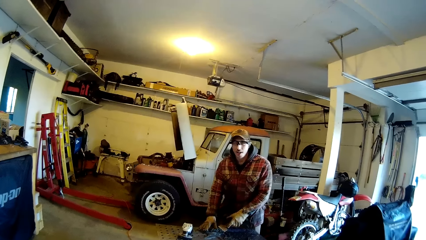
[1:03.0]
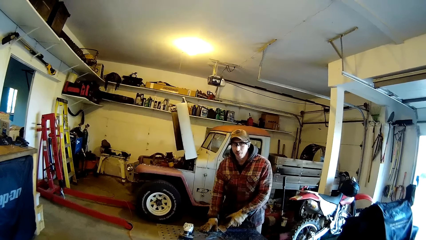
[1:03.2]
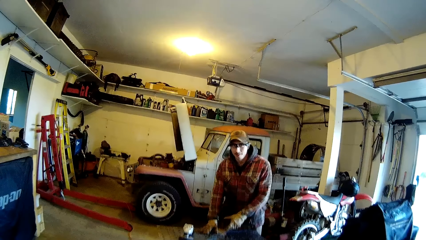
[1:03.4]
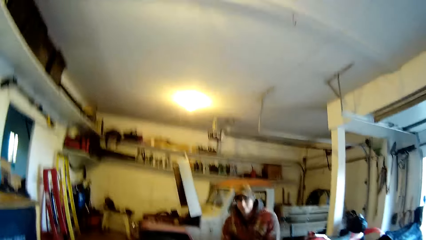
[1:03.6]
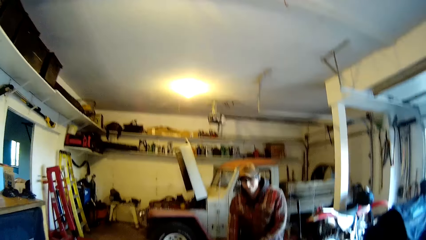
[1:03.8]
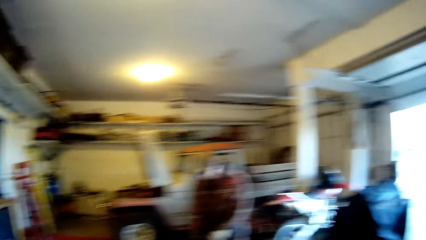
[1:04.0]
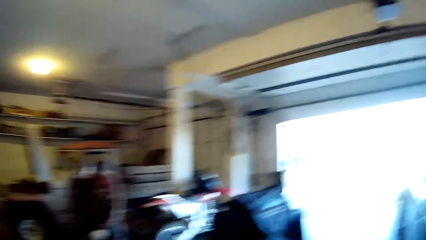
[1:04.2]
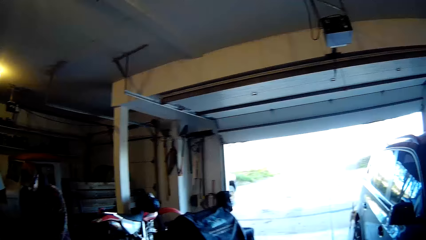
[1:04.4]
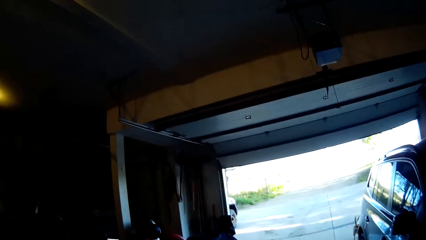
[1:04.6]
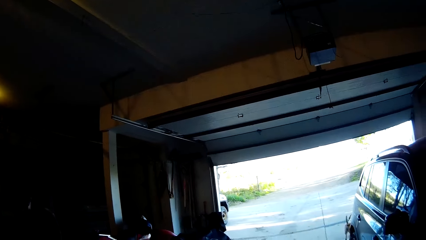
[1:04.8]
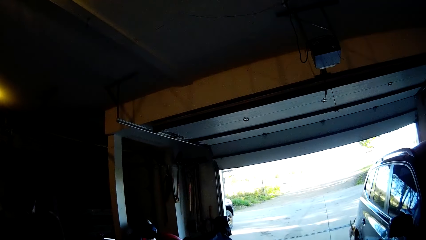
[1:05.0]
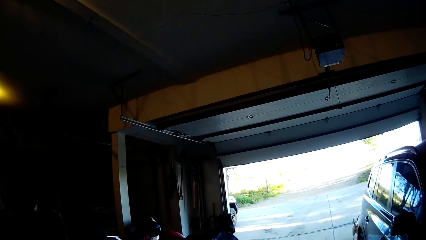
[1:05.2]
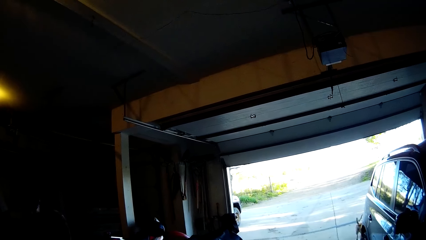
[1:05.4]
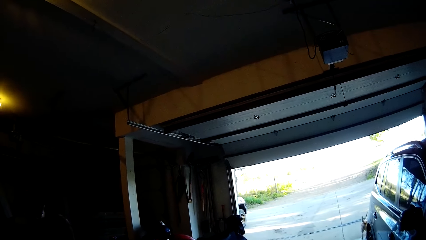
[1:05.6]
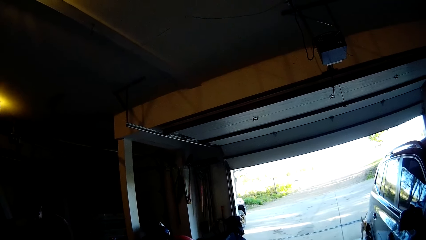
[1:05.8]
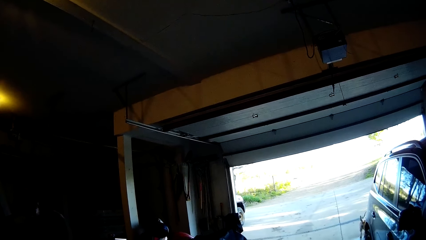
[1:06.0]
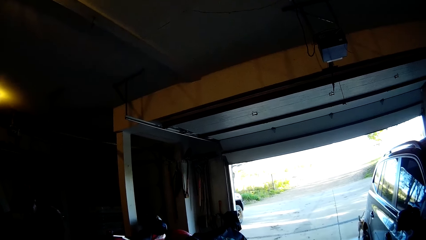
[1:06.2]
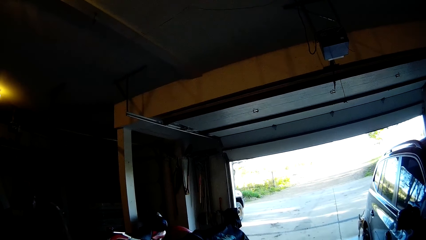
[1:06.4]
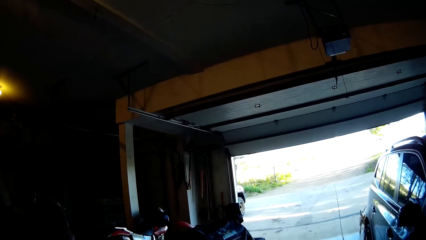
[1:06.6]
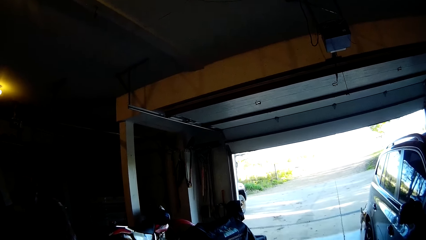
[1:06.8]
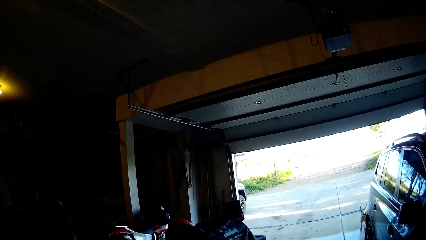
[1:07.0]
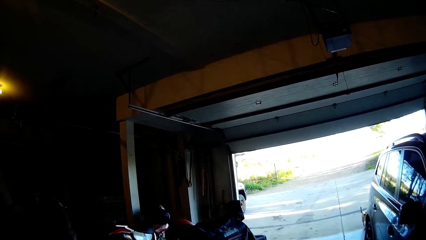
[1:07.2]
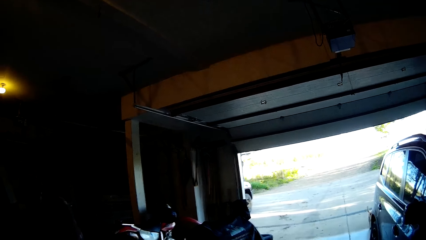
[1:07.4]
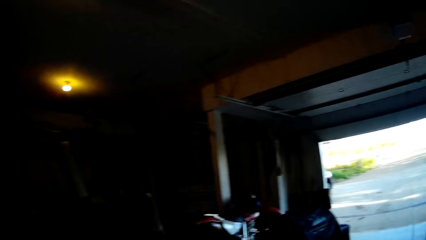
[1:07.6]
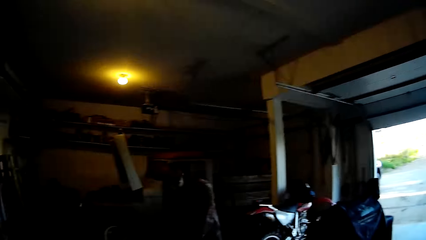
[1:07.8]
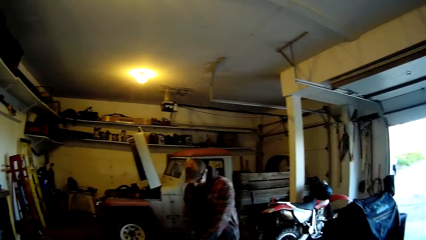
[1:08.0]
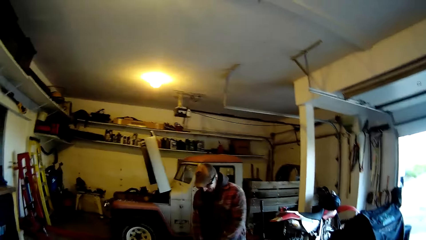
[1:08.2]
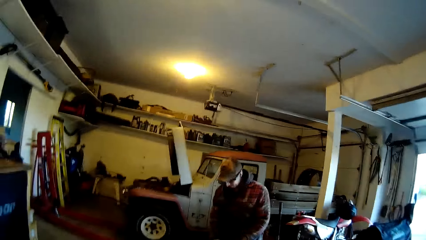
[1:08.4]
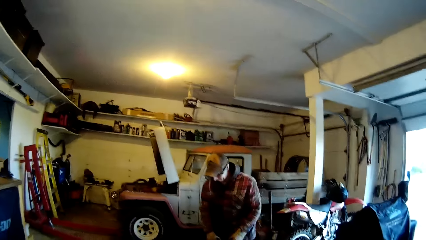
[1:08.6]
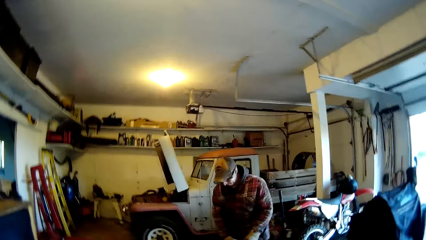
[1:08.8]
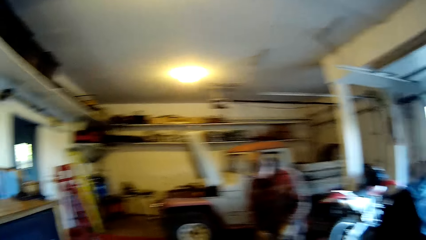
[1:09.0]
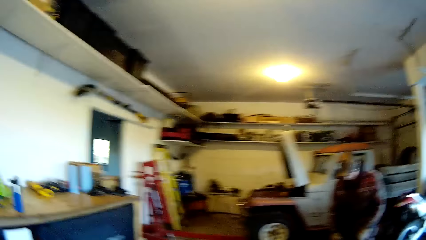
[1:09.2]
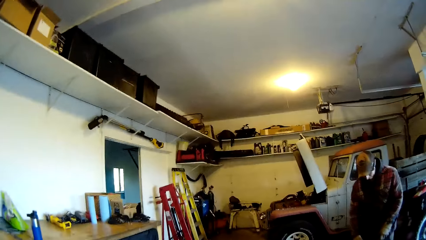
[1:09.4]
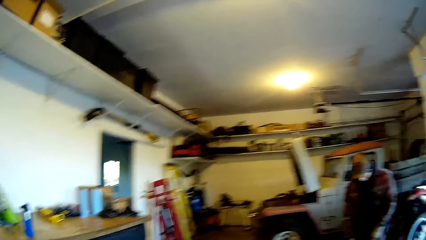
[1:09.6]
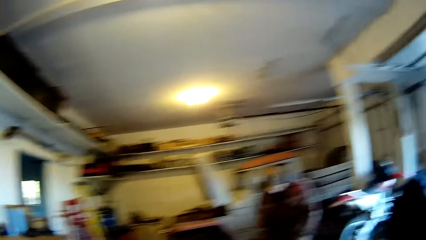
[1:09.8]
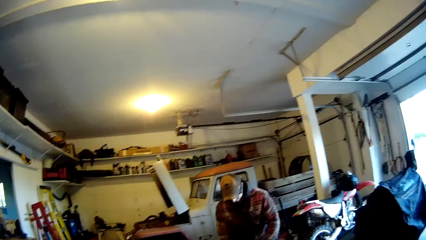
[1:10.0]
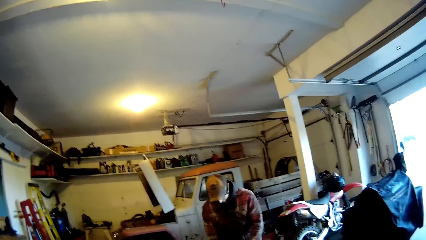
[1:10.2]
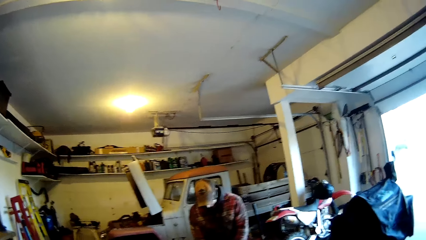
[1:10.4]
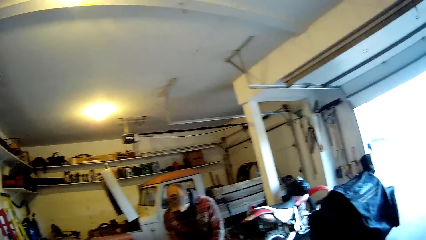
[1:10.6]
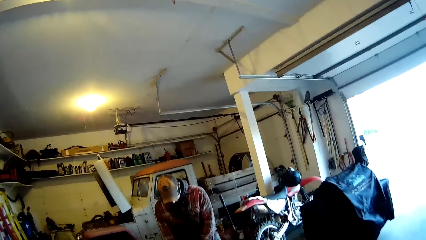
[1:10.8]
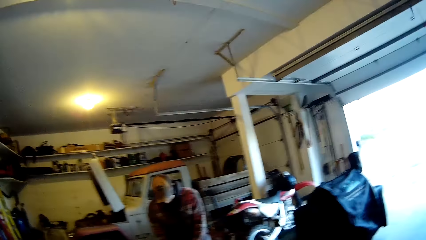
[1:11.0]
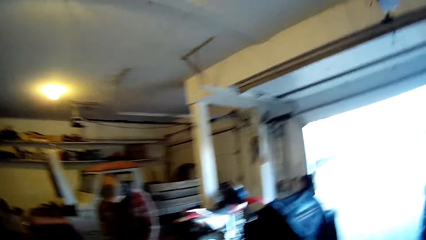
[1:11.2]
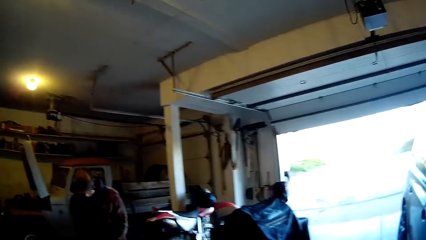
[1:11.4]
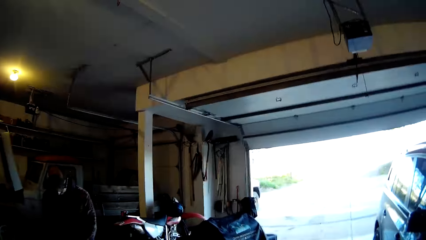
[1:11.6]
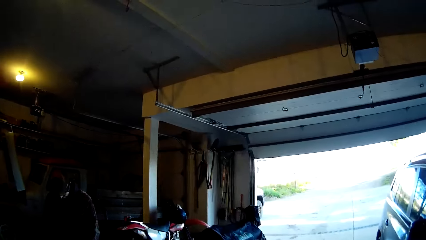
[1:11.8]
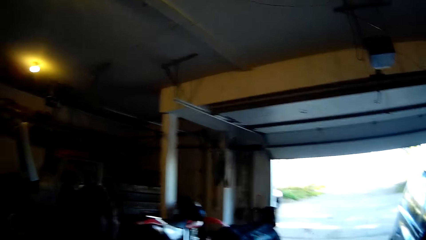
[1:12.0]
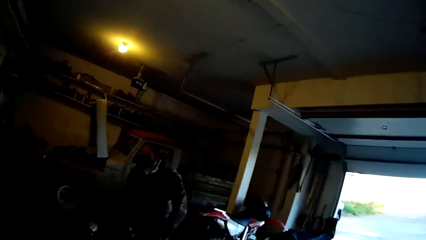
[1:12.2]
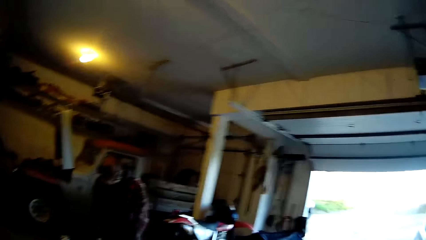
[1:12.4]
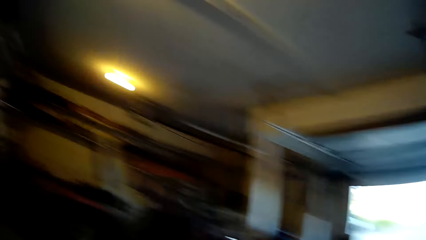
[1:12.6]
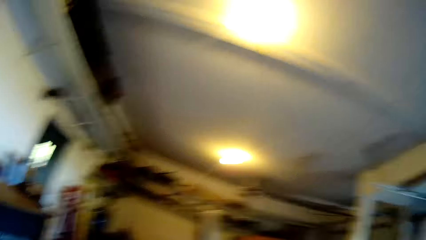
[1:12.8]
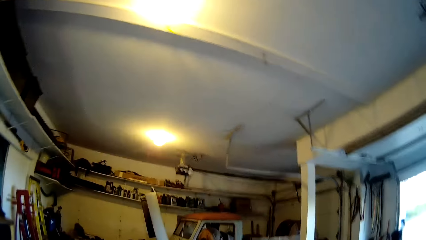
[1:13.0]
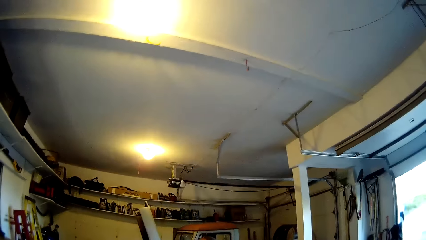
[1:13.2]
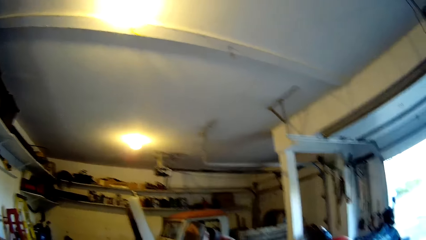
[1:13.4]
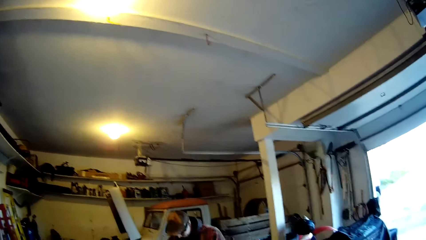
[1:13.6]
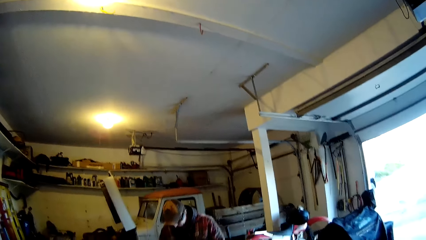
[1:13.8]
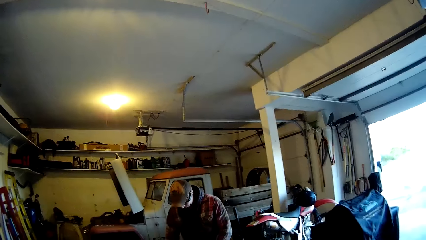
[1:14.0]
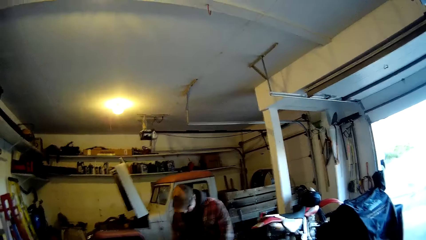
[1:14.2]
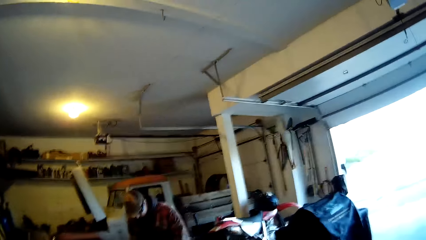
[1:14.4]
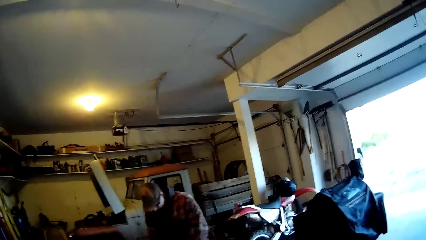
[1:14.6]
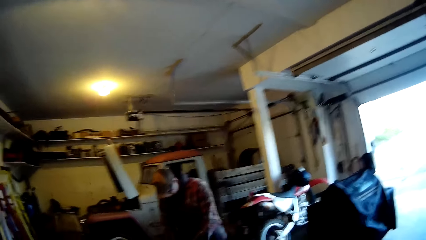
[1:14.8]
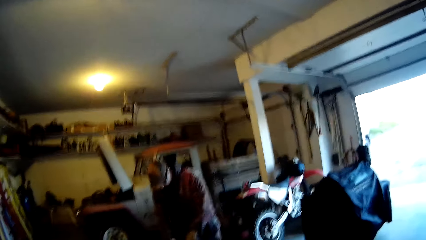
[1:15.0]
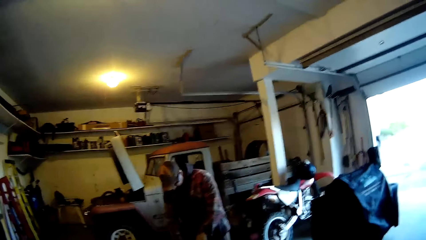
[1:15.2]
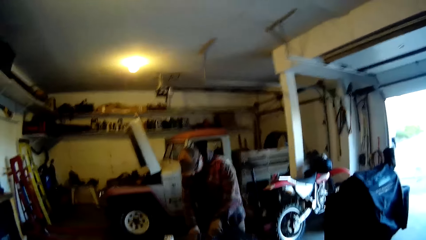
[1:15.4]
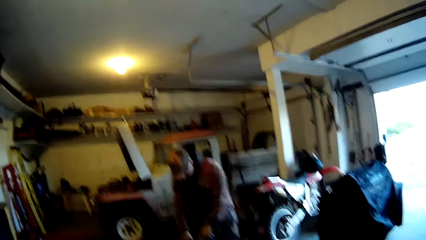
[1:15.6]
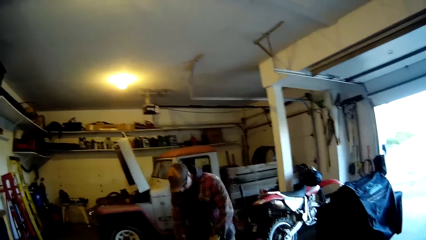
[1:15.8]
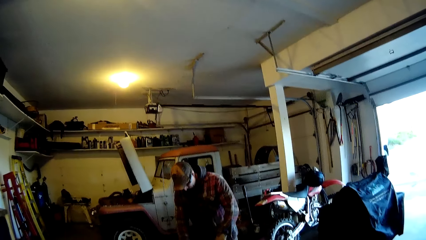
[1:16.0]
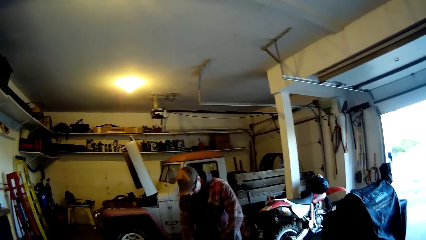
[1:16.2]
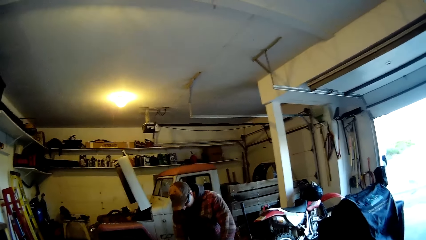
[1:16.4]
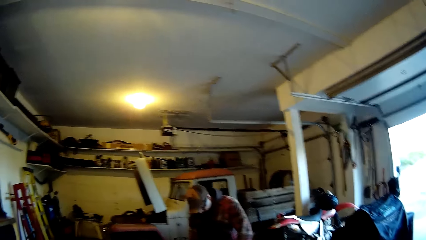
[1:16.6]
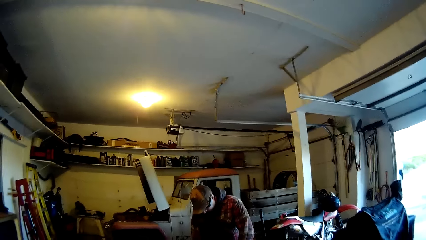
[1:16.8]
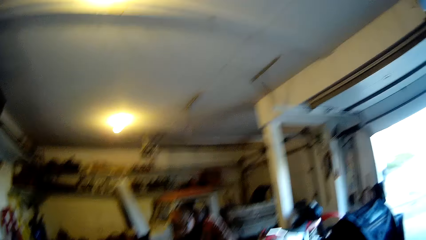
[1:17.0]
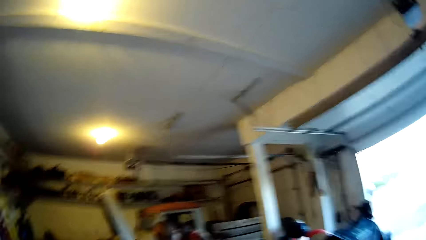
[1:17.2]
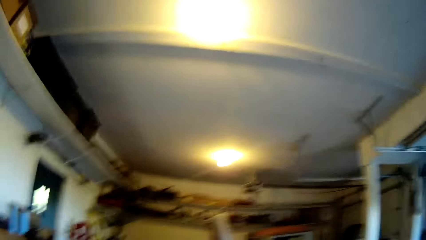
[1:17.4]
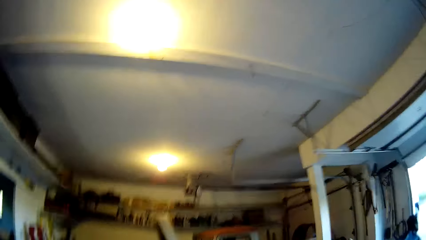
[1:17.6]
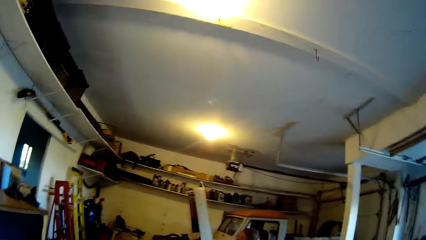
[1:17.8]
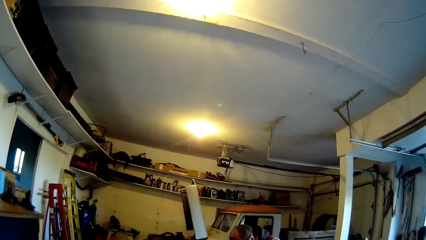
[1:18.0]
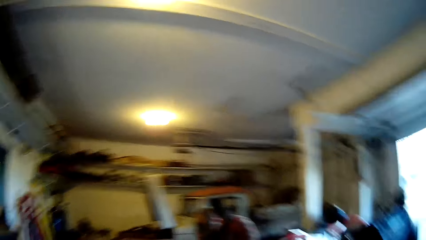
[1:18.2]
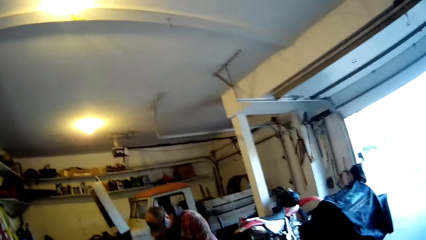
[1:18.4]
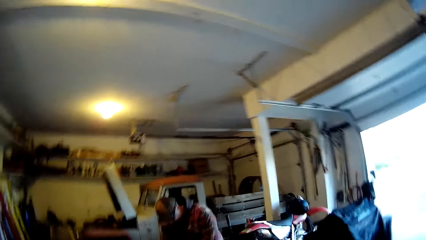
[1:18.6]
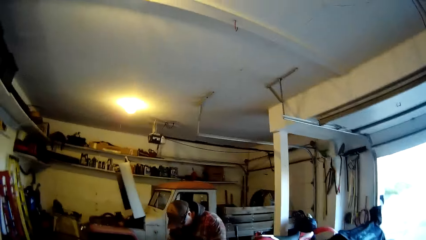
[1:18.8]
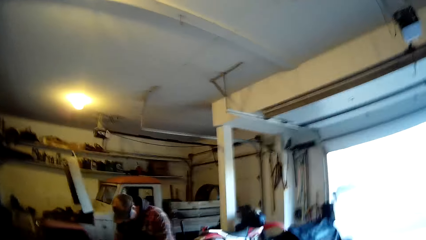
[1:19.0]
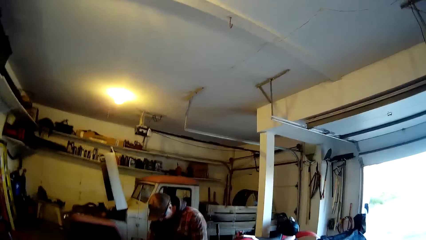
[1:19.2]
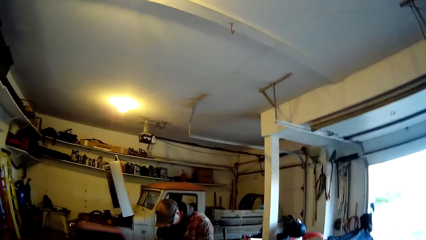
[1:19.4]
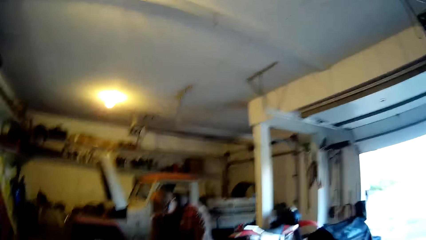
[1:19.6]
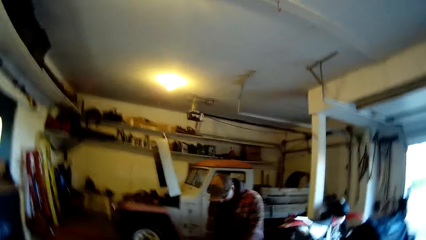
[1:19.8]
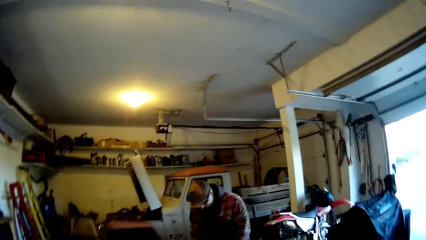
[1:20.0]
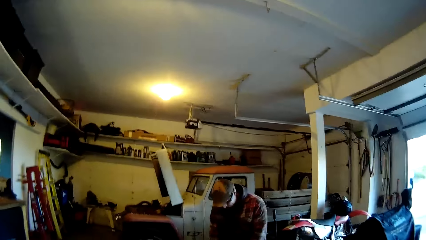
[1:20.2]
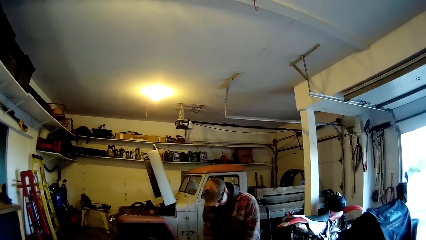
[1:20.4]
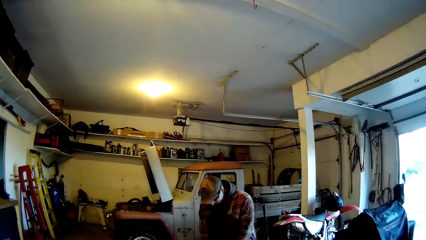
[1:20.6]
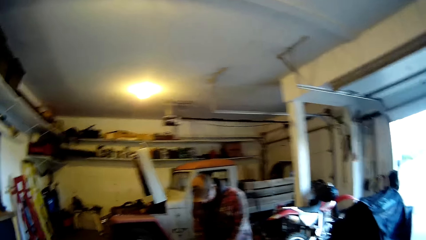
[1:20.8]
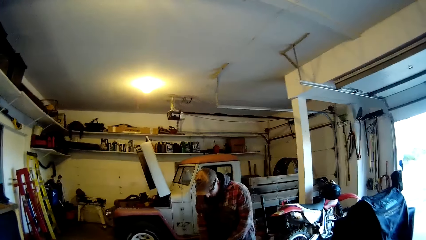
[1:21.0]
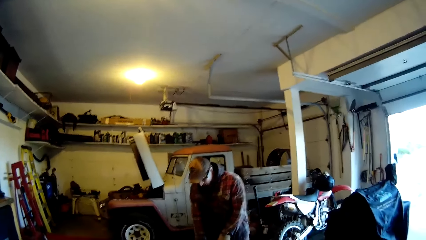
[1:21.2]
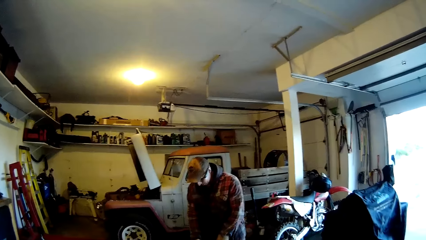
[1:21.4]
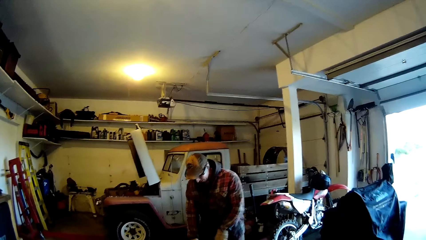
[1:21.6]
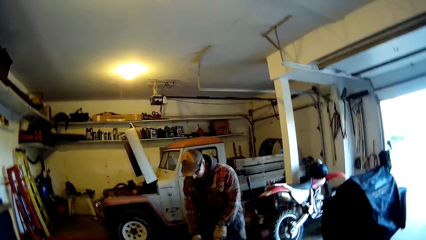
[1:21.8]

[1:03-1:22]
The man talks to the camera wearer. The camera wearer talks to the man.
